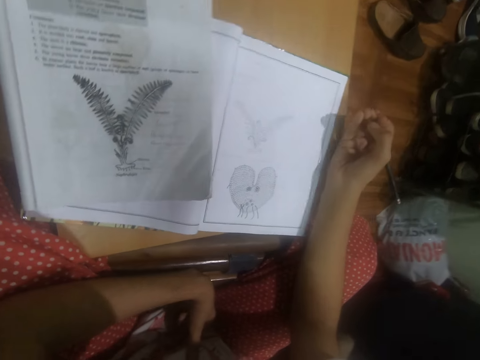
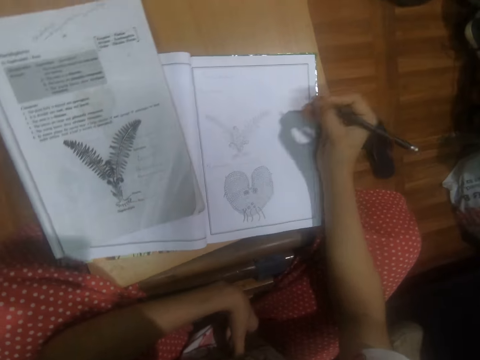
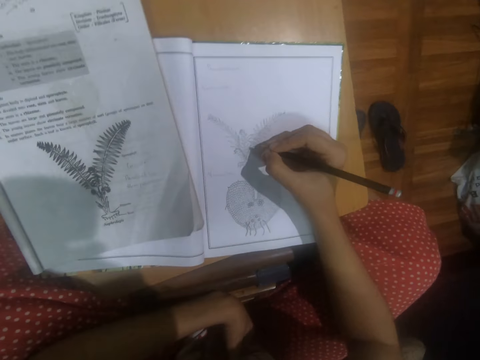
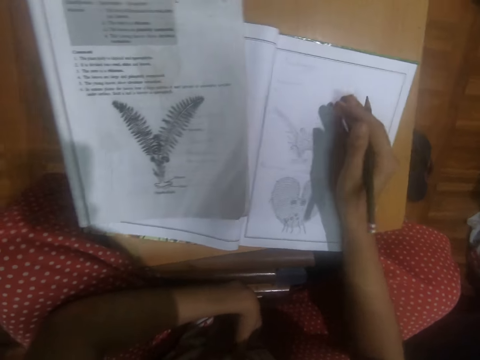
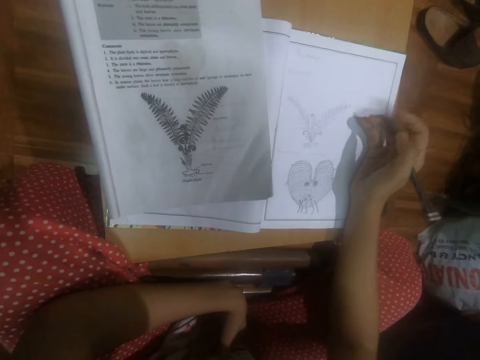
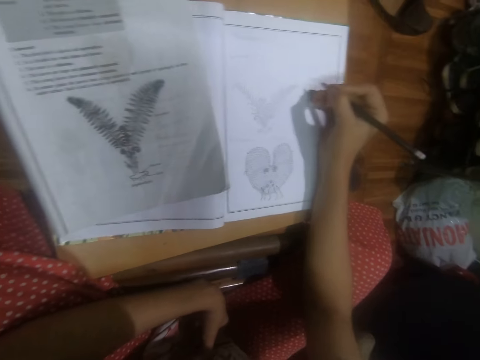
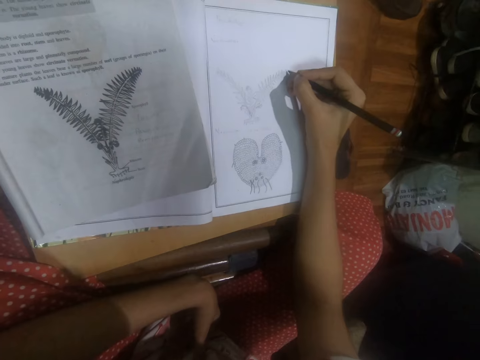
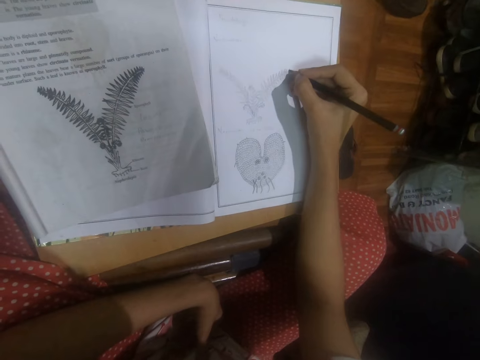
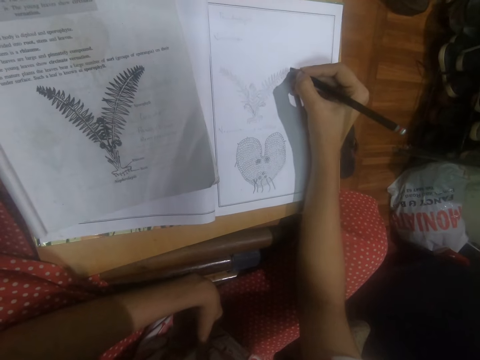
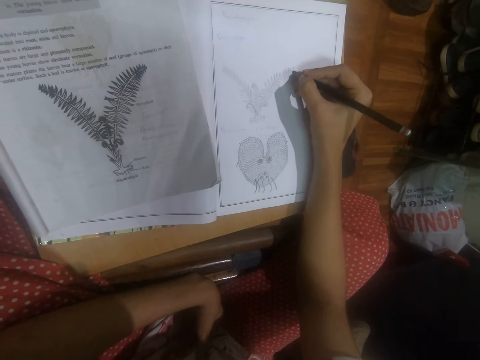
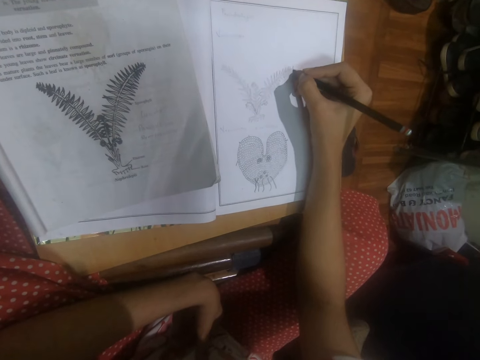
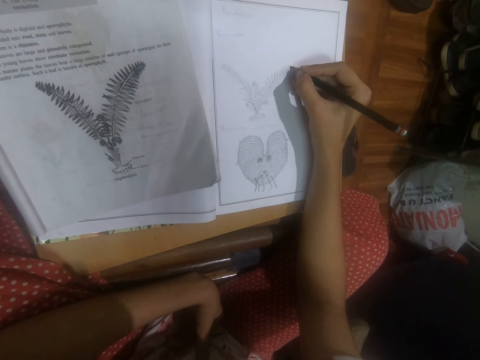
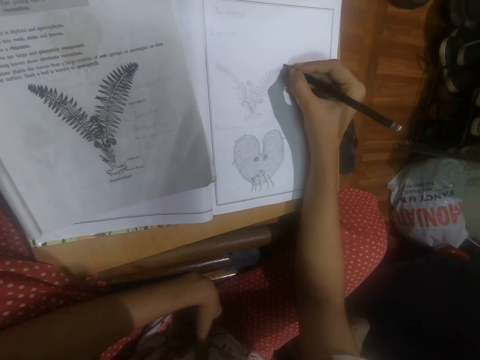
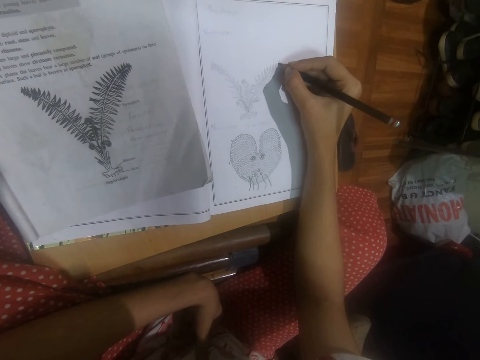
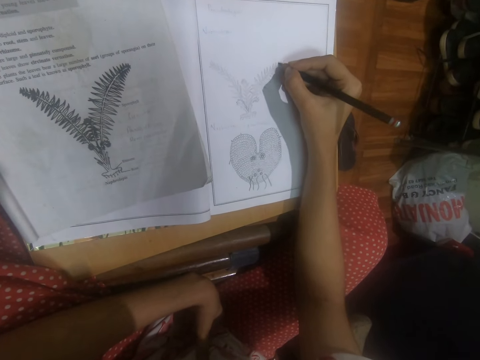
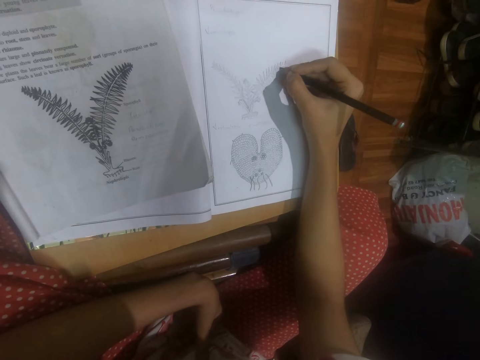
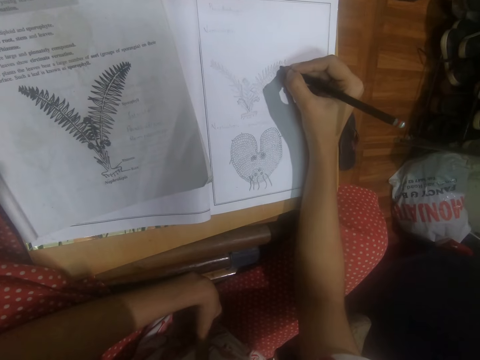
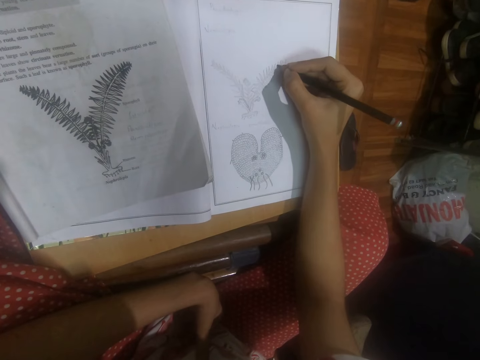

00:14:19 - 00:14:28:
The camera wearer adjusts the drawing book on the stool with her right hand. She shades the drawing on the drawing book with the pencil in her right hand.

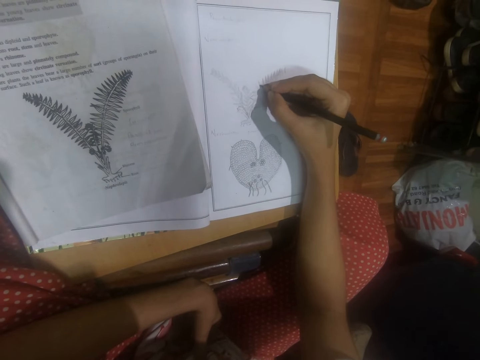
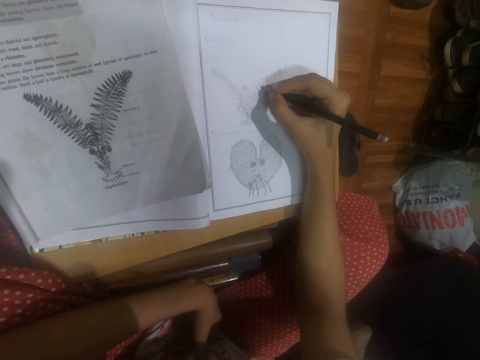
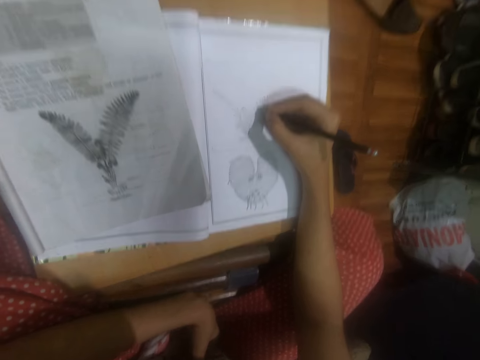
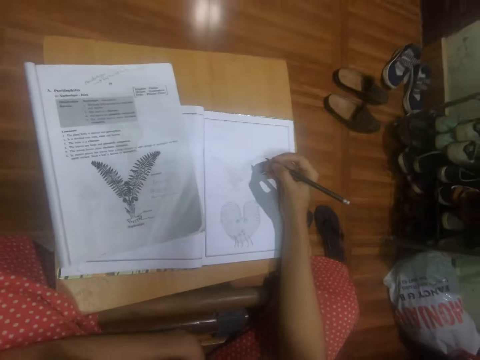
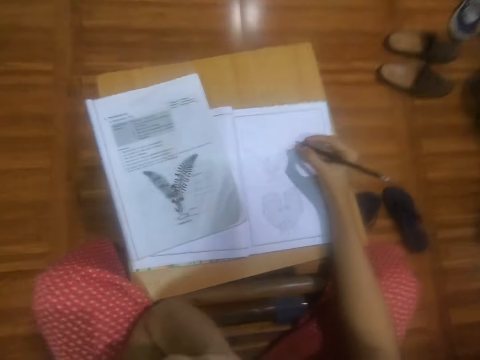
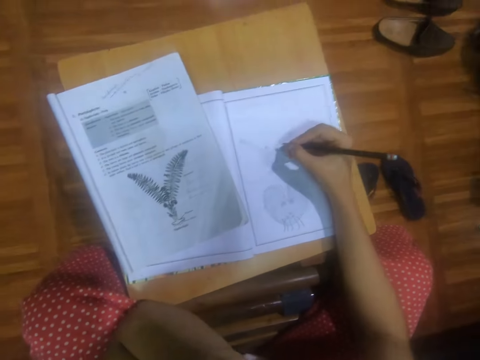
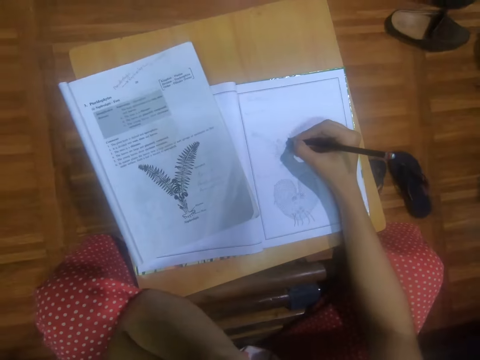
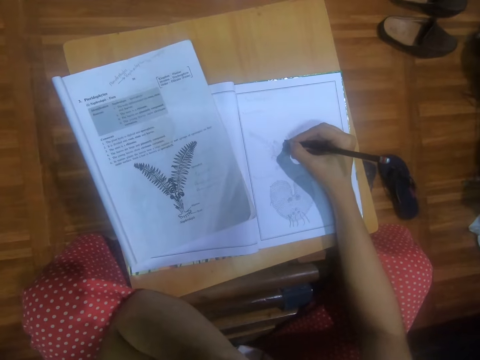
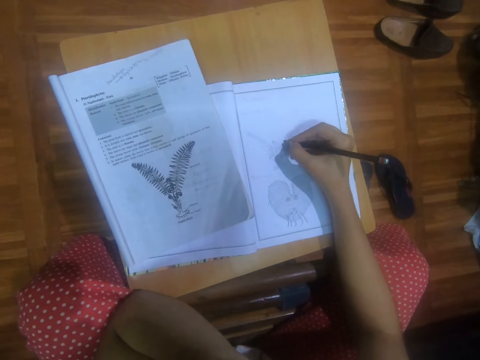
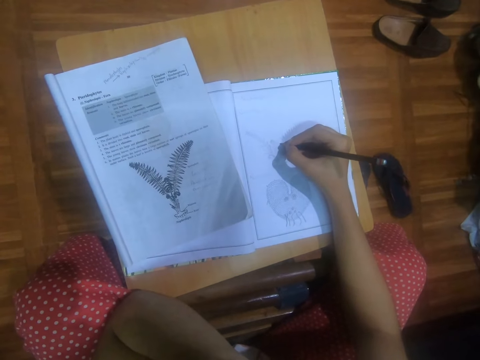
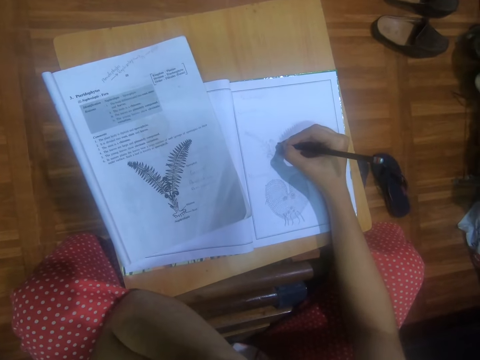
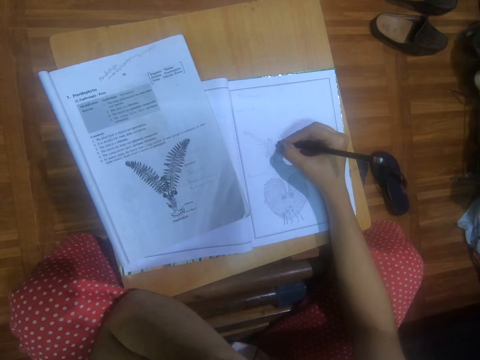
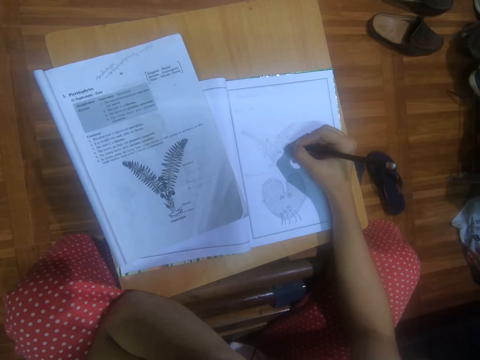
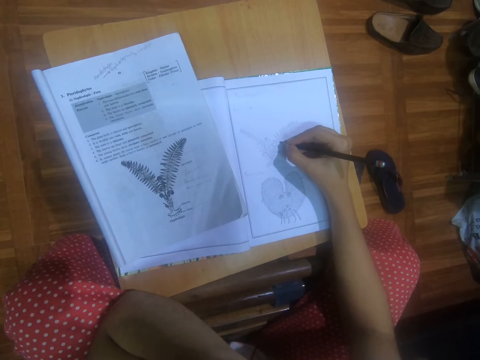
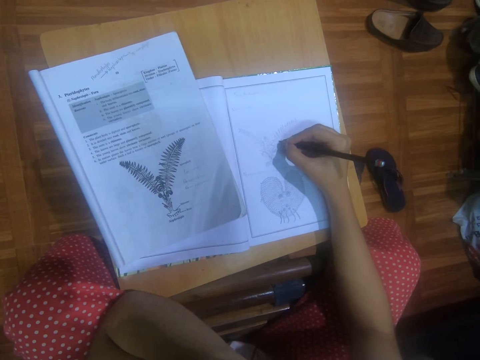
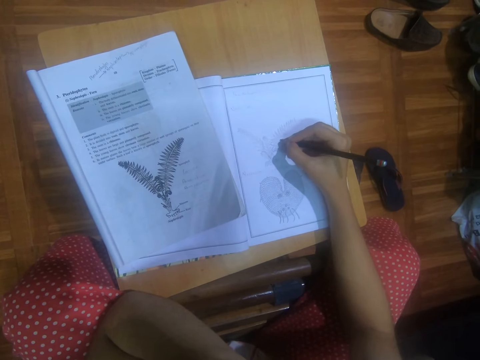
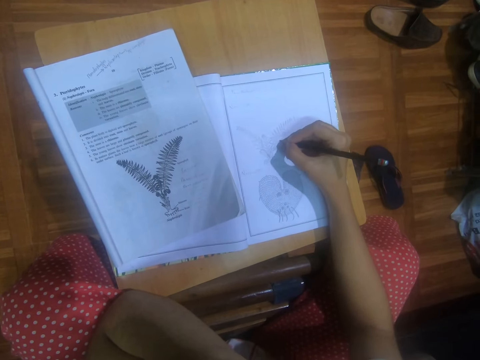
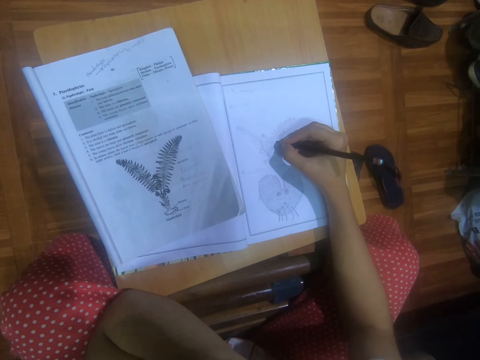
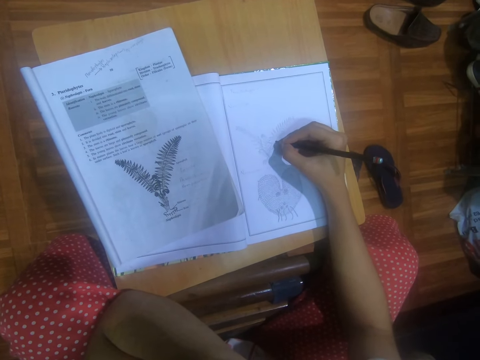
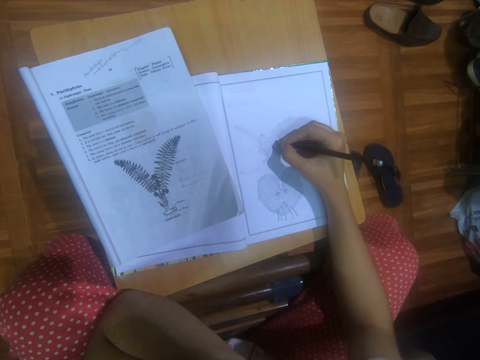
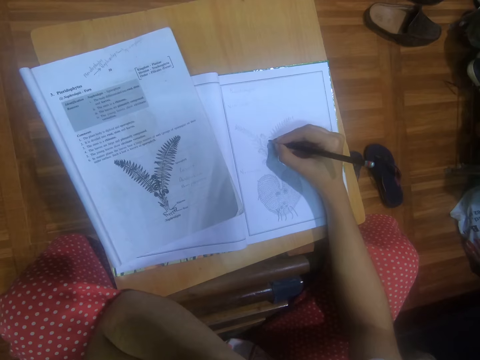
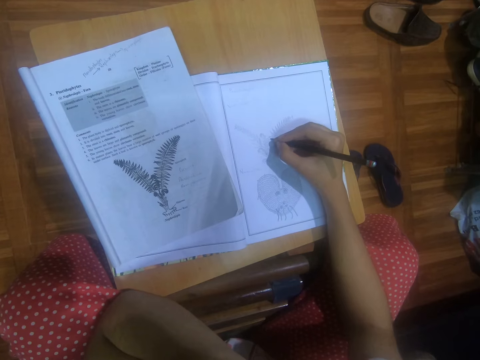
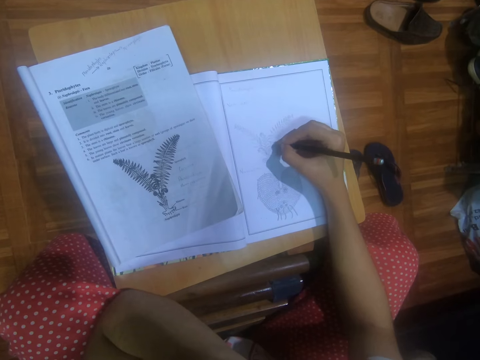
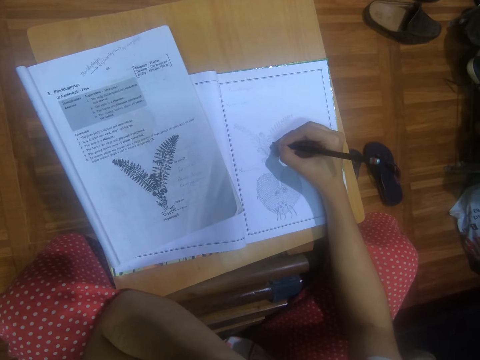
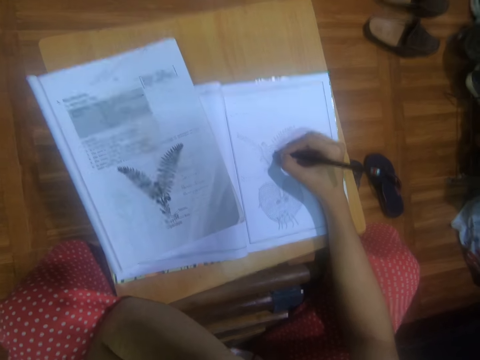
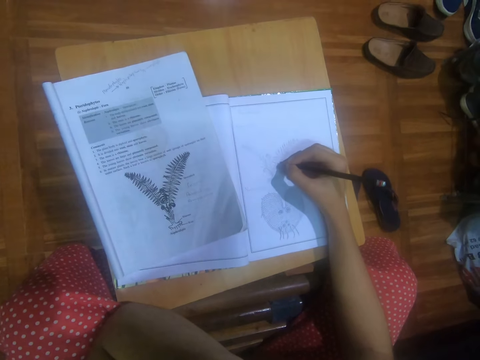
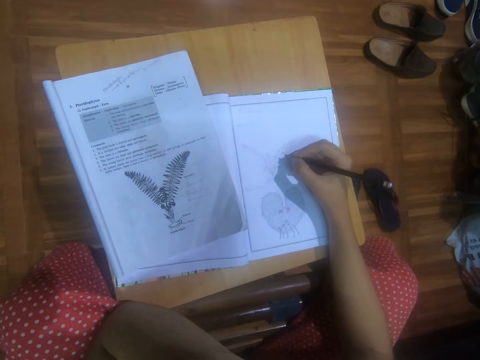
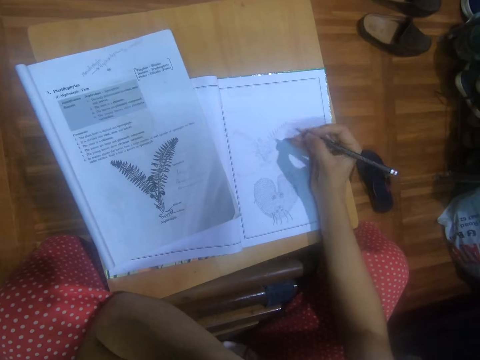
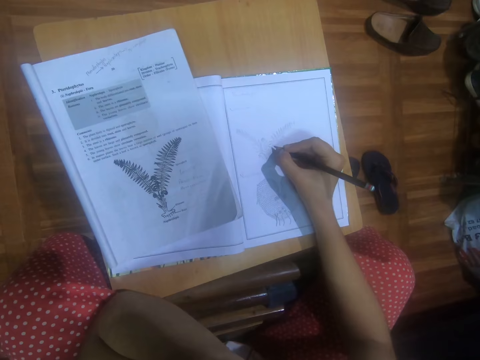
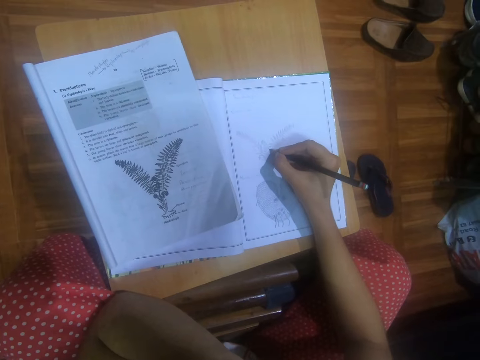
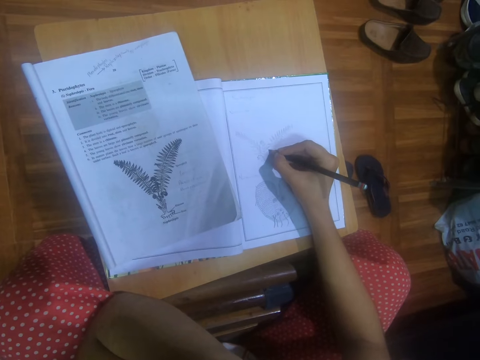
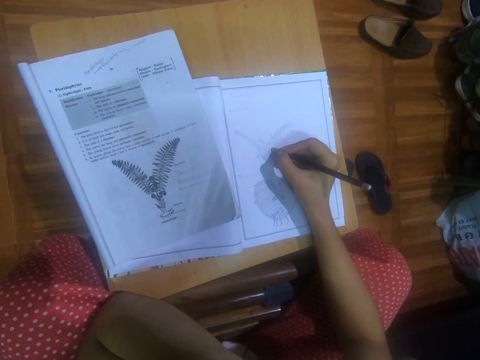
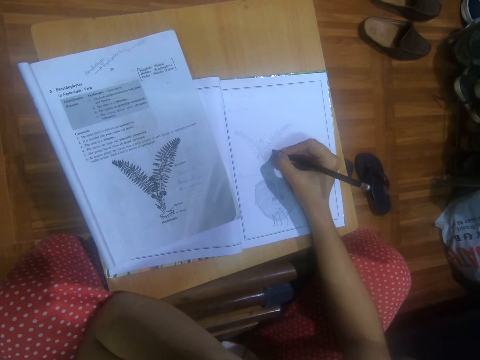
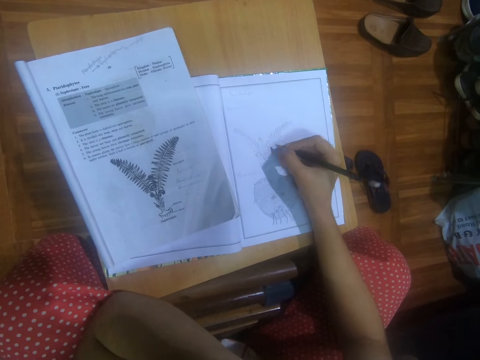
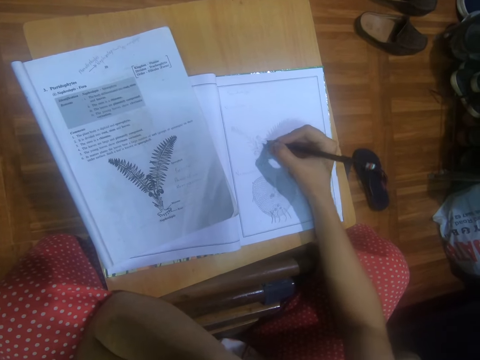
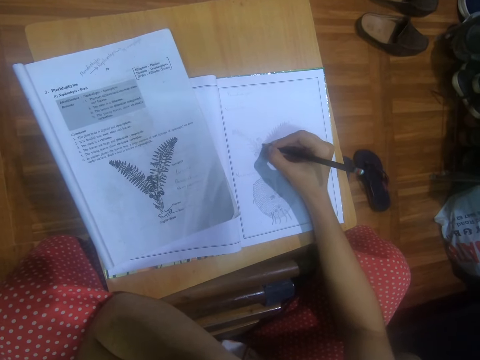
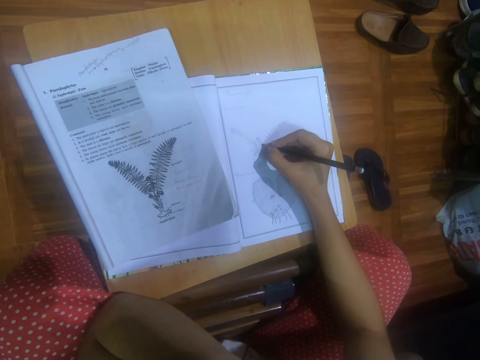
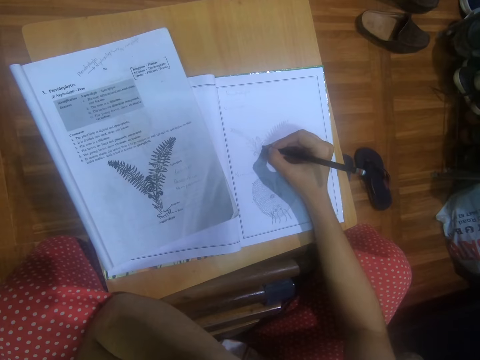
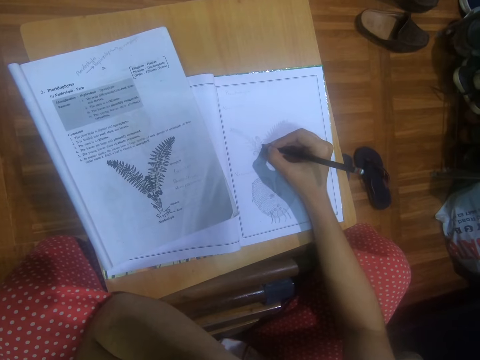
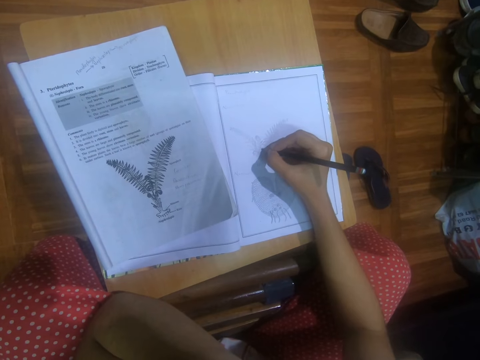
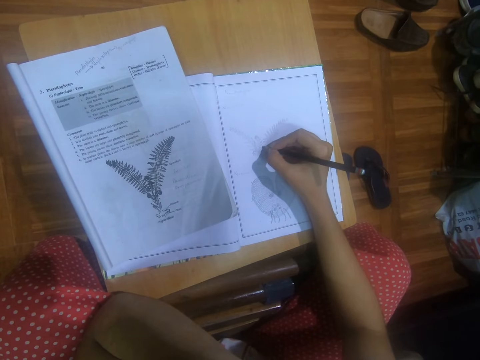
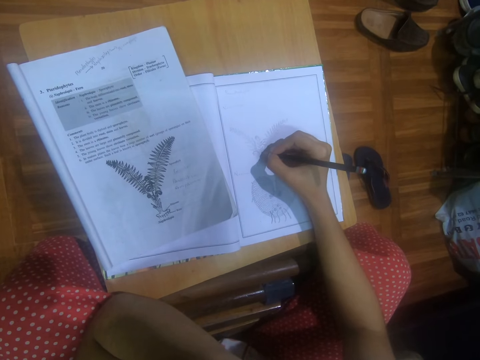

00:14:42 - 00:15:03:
The camera wearer raises her left hand to her glasses. She shades the drawing on the drawing book with the pencil in her right hand.
